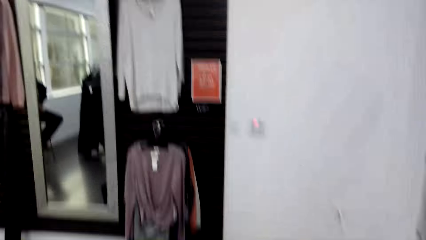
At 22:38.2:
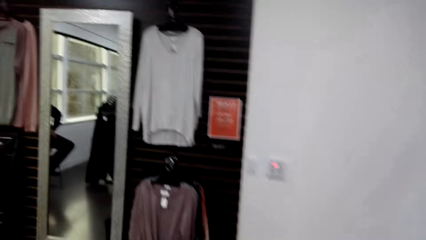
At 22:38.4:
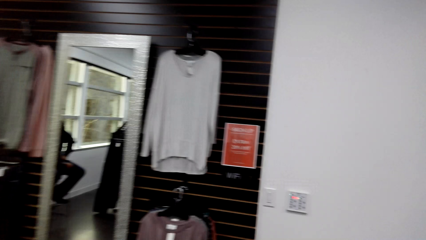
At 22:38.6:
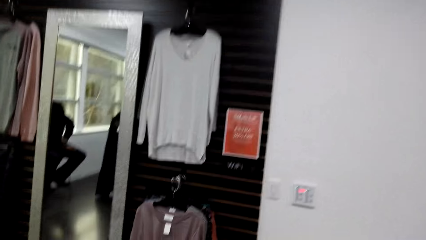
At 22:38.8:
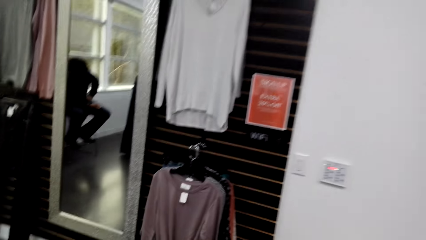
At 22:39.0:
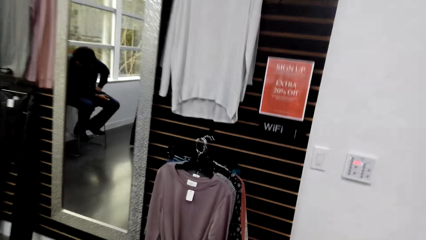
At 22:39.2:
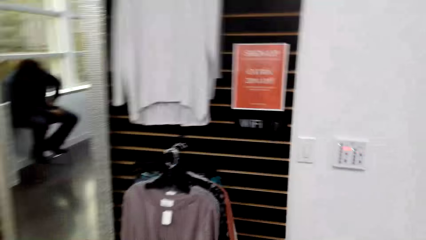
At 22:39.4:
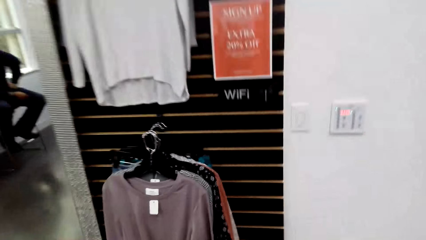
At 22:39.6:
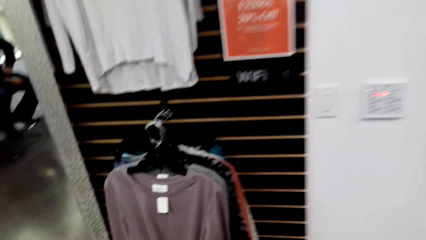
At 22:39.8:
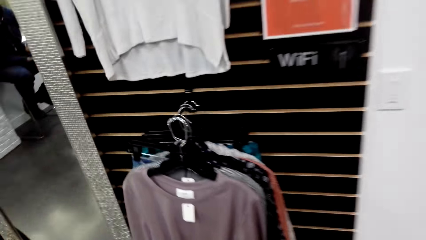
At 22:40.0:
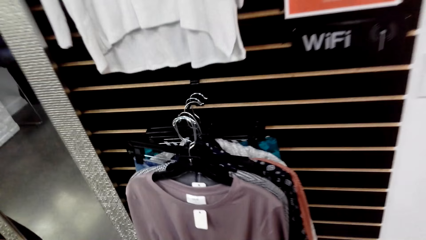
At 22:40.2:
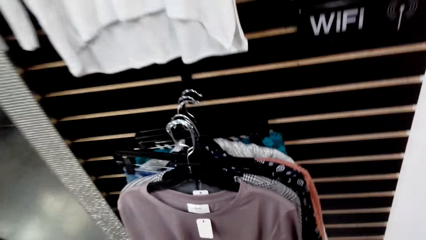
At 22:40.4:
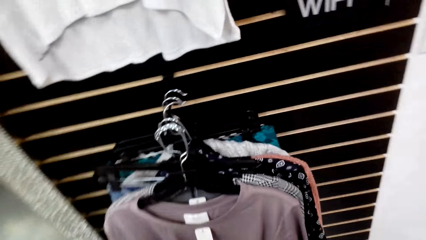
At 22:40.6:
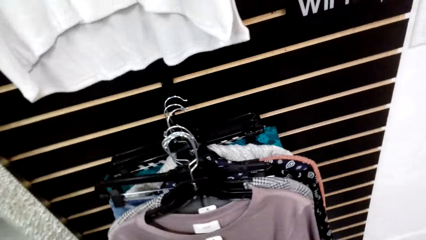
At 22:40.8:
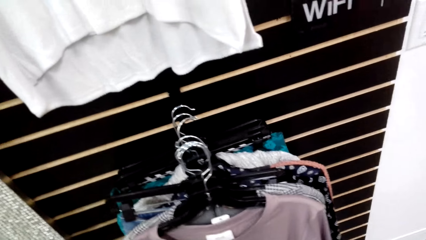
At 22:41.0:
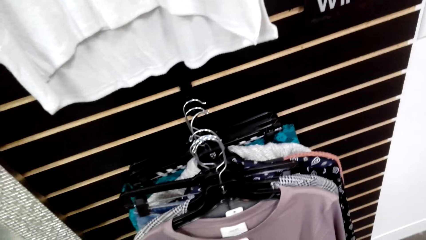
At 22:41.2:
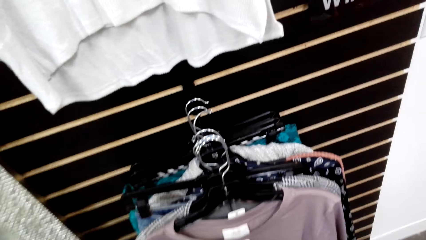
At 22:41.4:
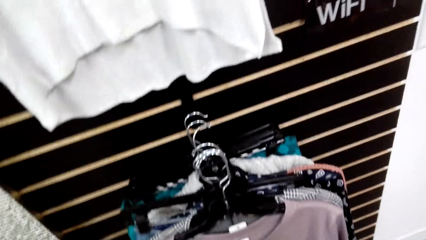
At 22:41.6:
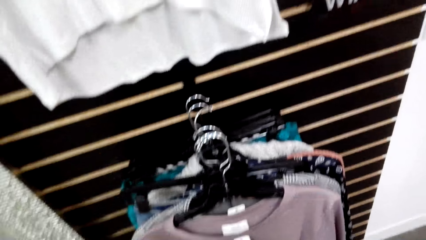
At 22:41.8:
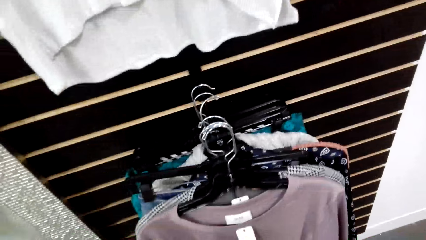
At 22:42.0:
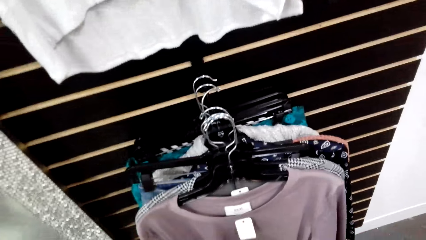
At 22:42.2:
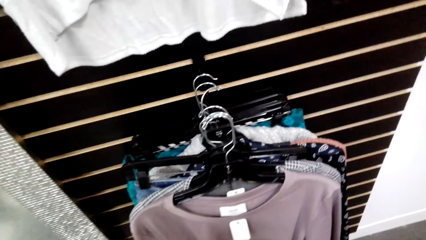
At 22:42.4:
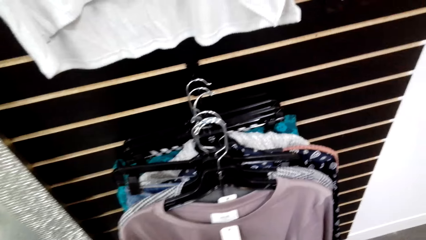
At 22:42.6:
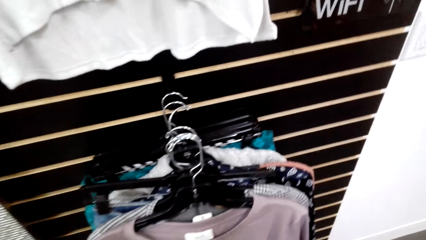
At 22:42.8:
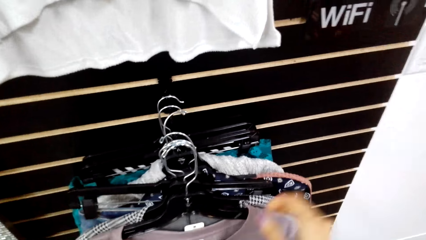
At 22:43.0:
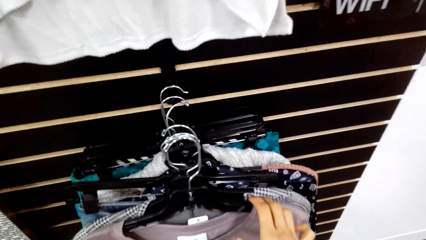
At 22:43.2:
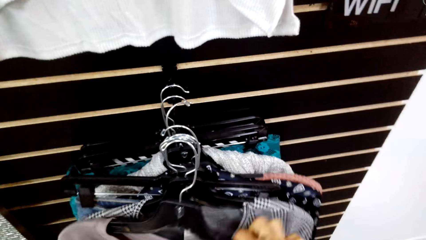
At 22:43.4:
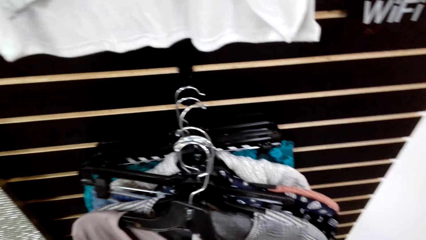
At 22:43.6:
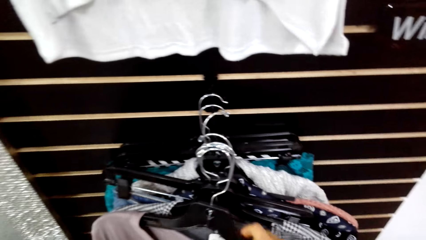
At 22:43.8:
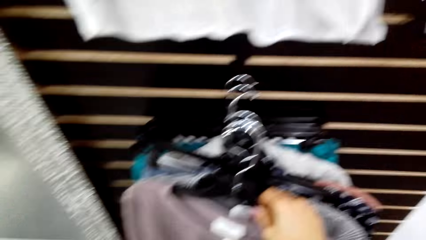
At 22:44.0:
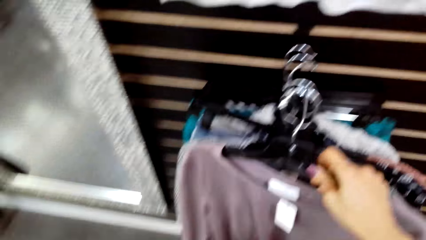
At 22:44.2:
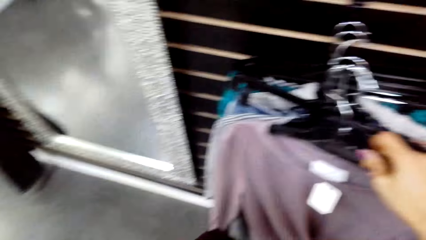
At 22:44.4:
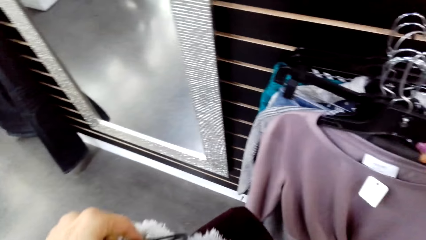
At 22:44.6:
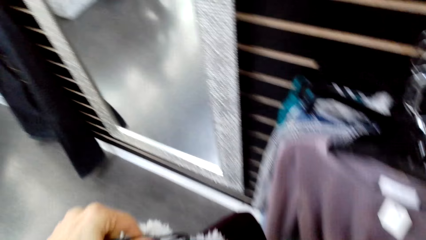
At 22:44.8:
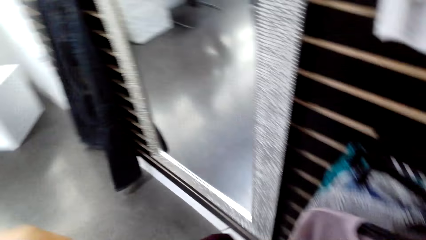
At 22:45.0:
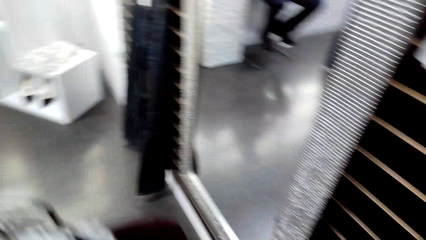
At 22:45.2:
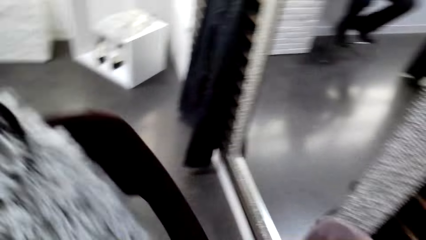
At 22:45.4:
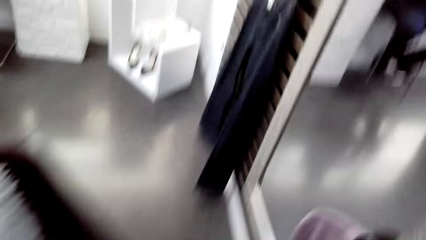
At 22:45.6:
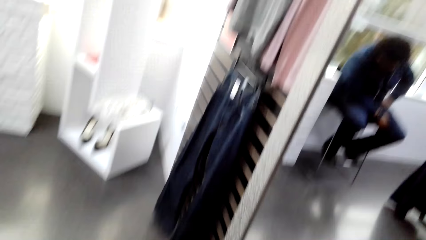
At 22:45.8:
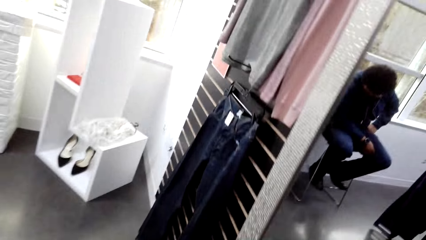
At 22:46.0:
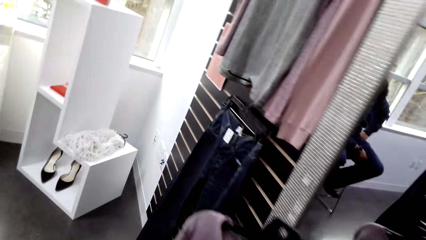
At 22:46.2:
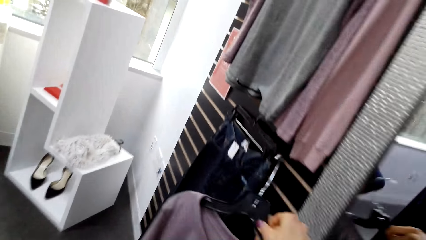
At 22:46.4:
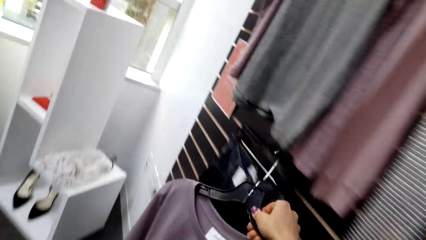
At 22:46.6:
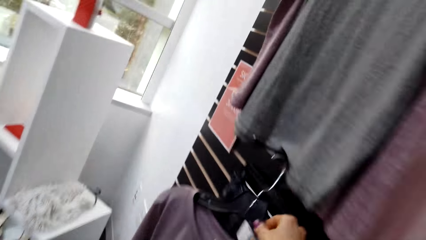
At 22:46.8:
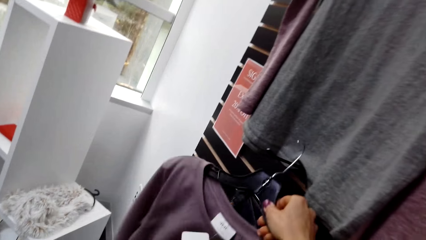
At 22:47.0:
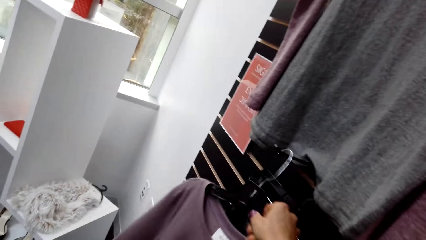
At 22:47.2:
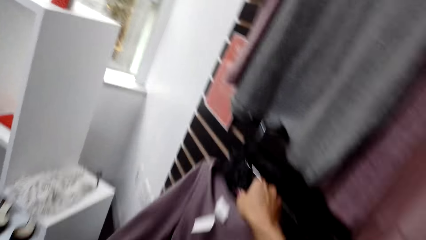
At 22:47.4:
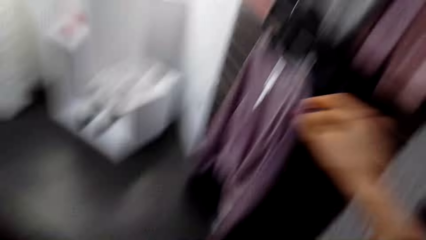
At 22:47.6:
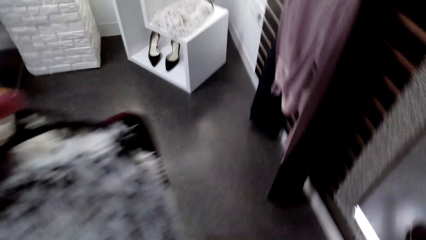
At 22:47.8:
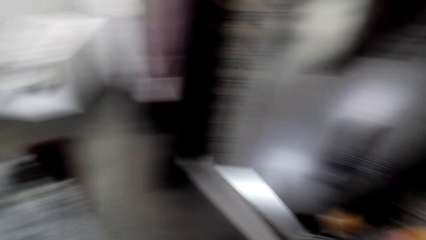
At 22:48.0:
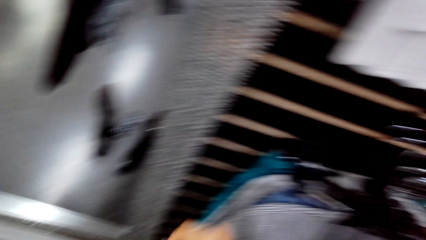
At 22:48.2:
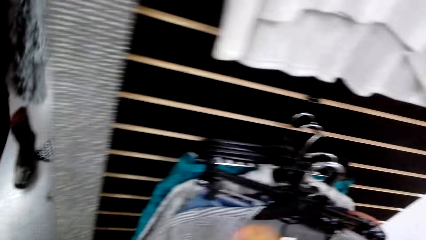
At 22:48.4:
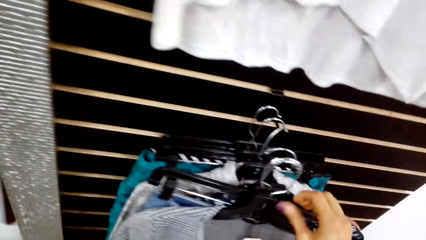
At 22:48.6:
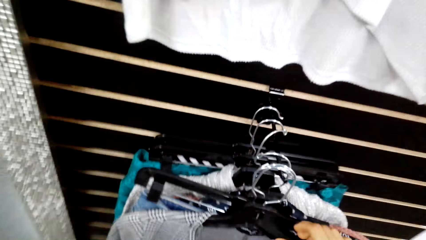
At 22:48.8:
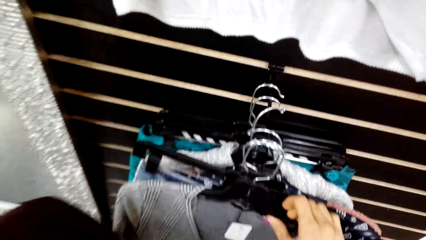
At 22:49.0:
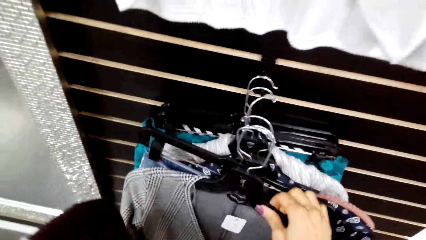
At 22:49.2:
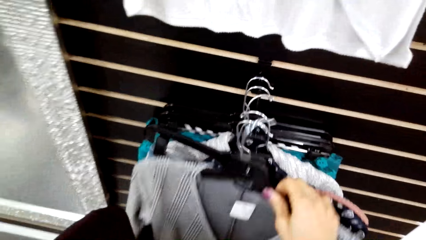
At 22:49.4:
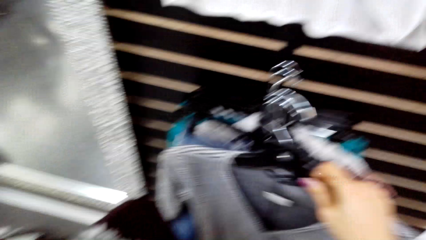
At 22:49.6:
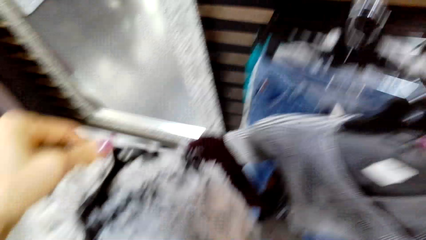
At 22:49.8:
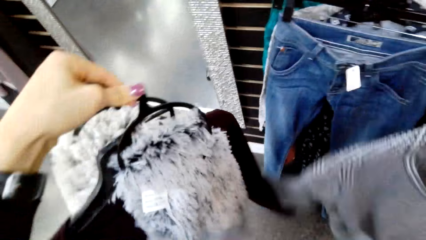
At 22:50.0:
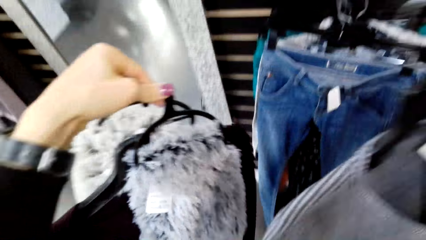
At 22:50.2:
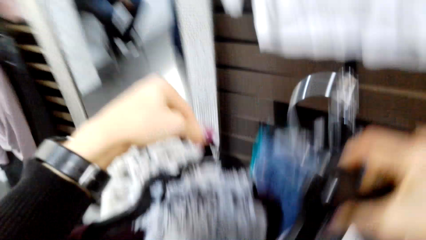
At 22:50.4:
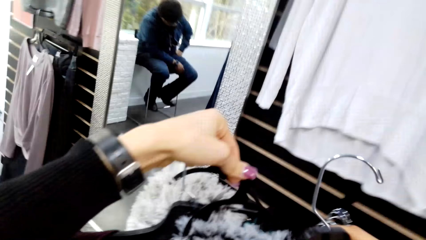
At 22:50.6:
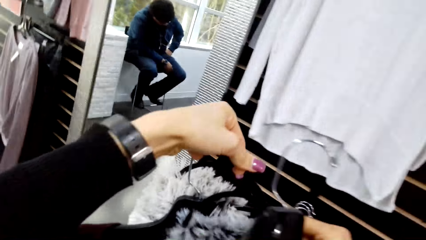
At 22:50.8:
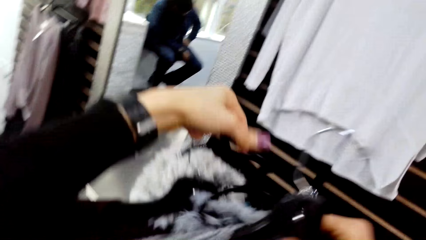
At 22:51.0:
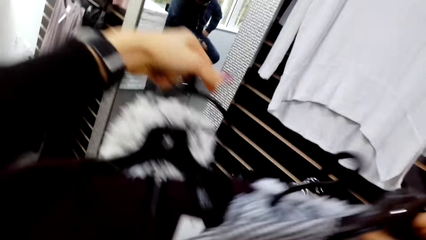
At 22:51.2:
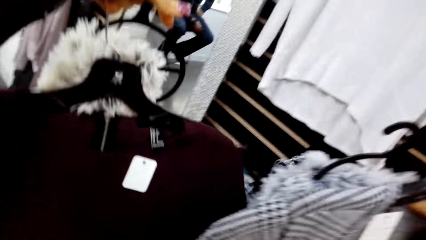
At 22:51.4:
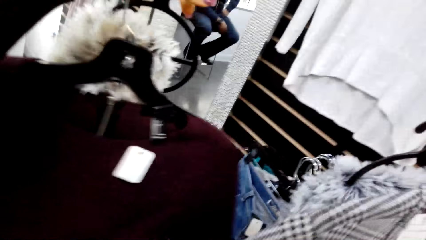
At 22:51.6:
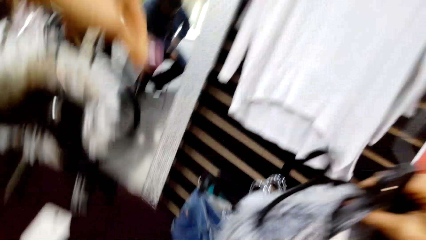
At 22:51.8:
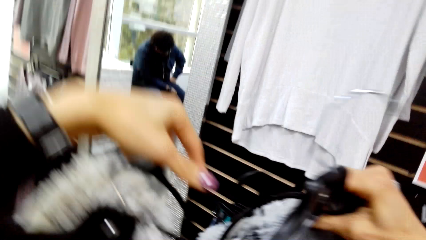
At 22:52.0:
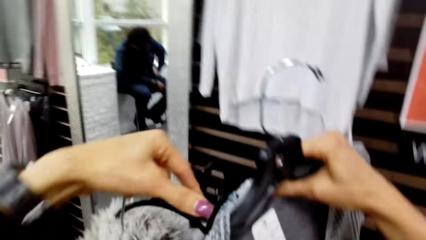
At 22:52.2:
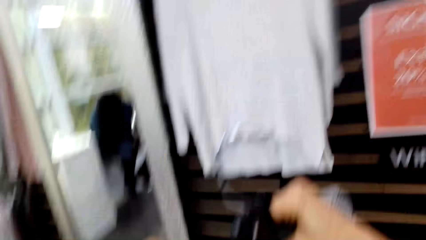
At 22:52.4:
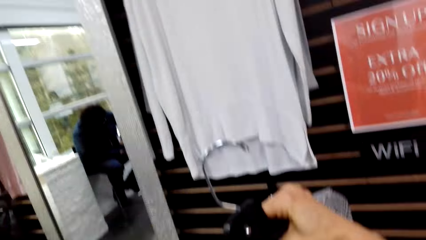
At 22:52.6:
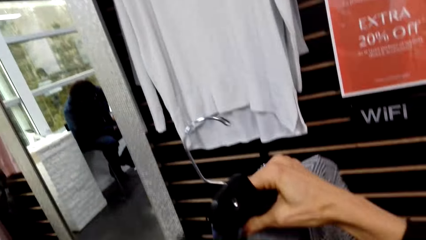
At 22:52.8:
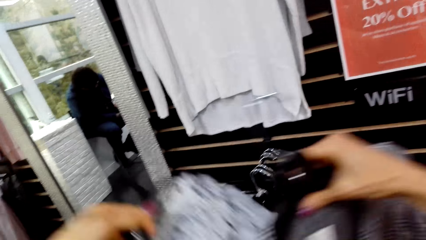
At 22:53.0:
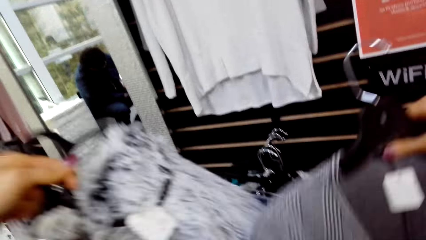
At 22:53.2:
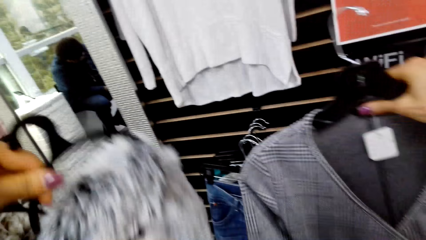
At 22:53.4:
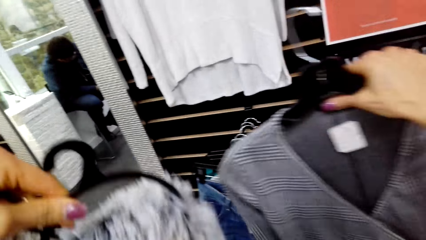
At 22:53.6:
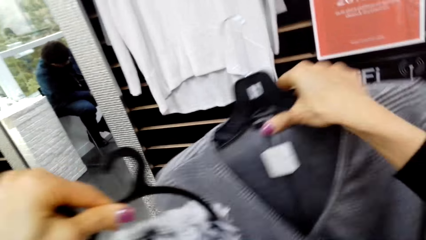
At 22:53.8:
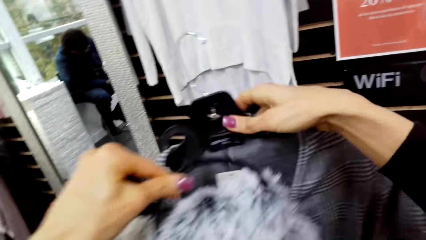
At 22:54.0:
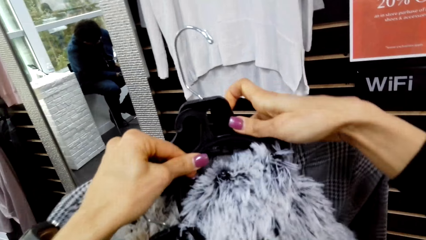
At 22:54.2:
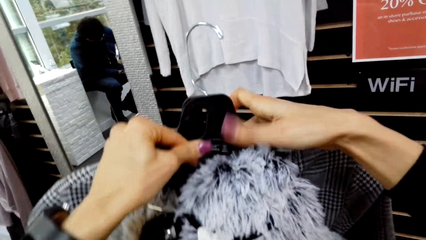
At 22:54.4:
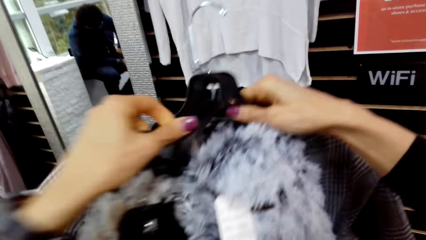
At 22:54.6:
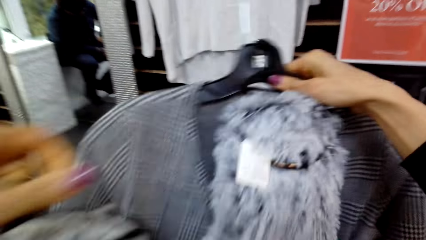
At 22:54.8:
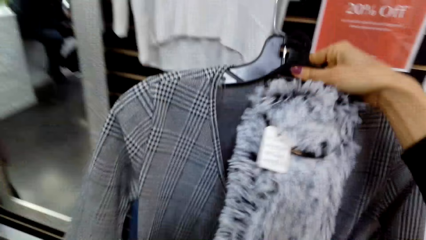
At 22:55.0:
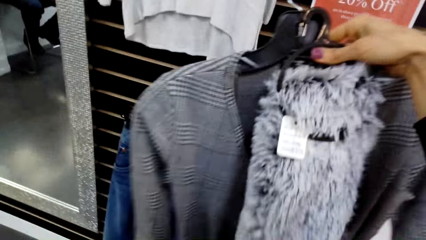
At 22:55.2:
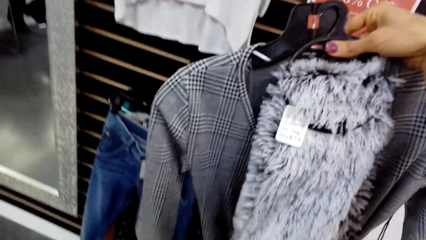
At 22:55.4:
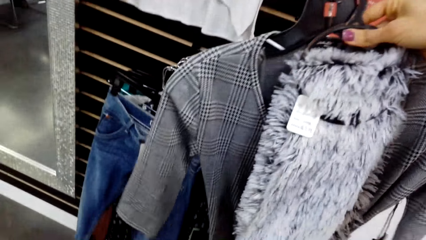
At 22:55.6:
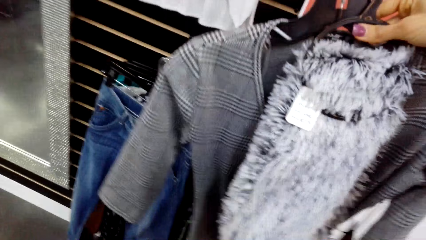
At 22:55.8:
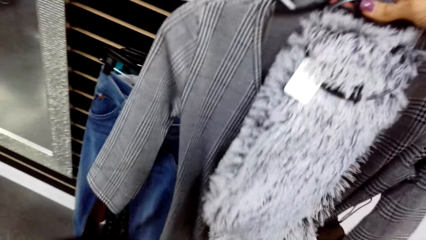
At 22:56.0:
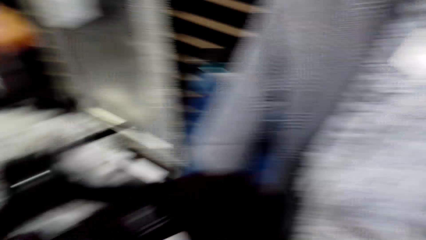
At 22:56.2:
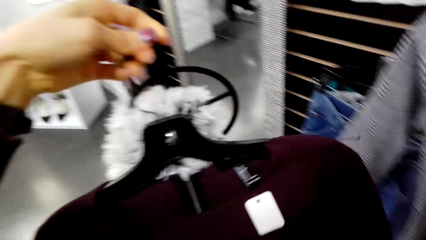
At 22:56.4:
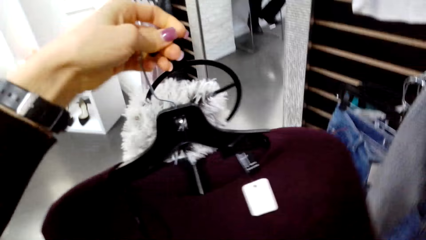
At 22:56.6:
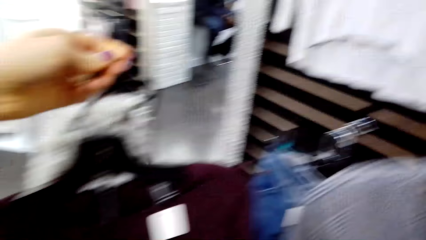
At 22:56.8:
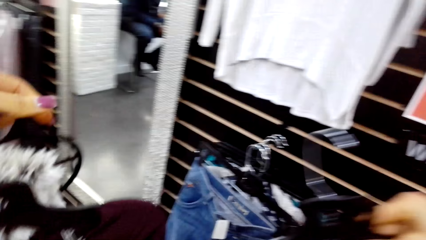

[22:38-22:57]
The camera wearer picks the cloth from the display rack. A person sits in the supermarket. The camera wearer hangs the cloth on the display rack. She picks the clothes from the display rack. She sorts the clothes in her hand. She looks at blouses.
